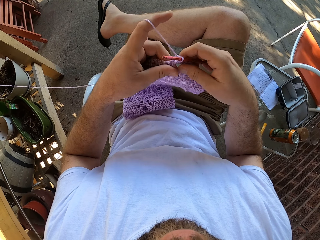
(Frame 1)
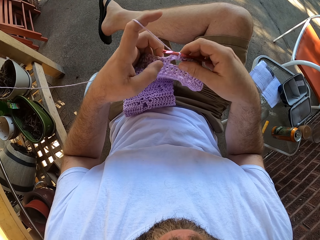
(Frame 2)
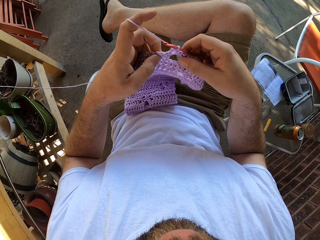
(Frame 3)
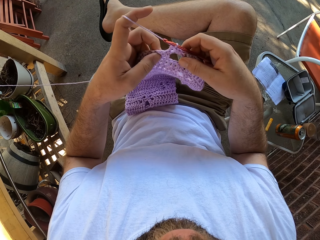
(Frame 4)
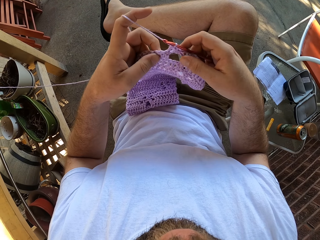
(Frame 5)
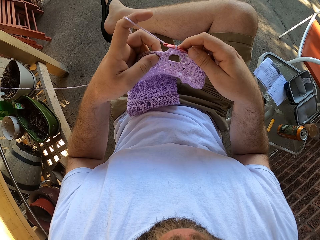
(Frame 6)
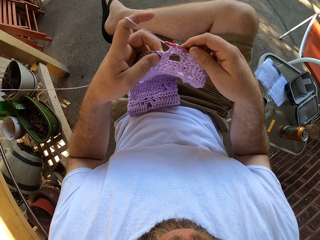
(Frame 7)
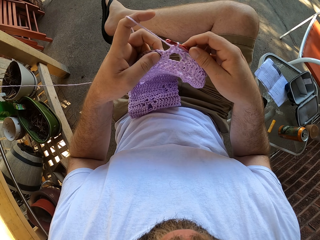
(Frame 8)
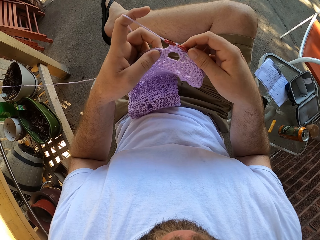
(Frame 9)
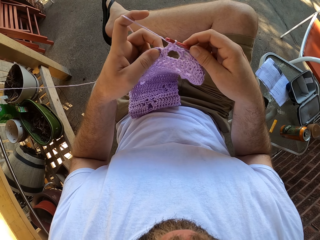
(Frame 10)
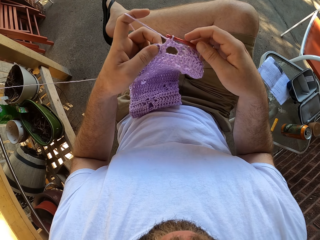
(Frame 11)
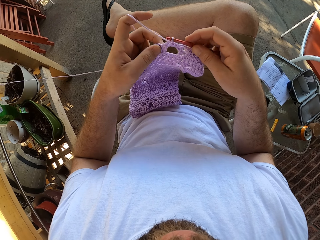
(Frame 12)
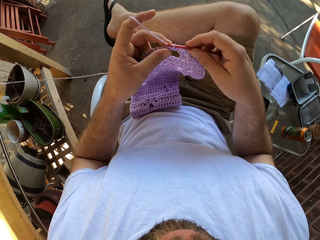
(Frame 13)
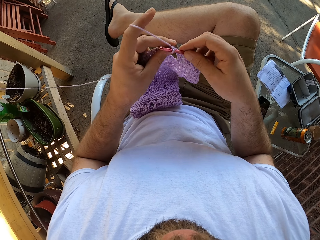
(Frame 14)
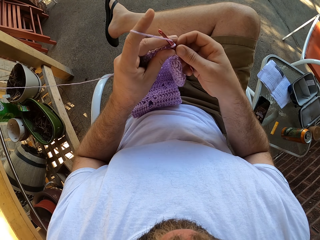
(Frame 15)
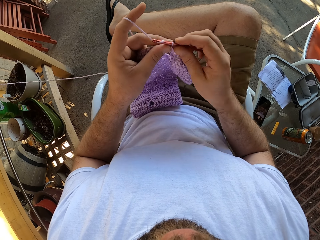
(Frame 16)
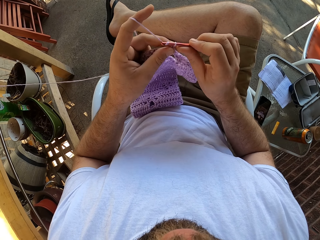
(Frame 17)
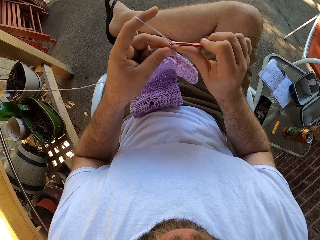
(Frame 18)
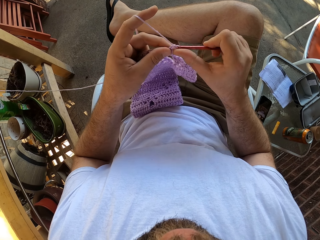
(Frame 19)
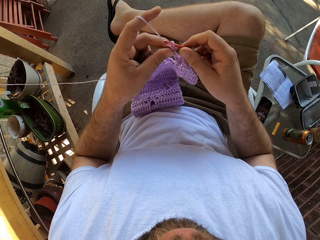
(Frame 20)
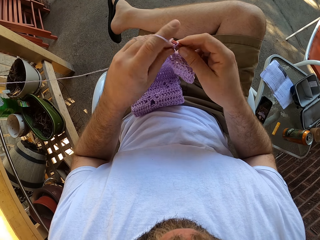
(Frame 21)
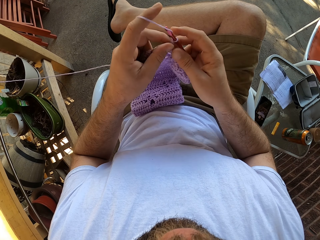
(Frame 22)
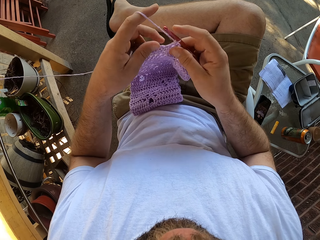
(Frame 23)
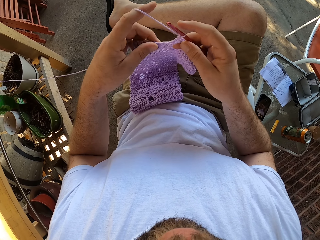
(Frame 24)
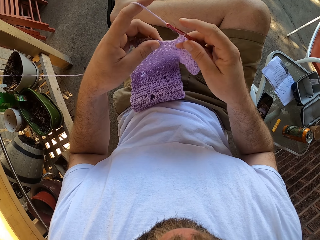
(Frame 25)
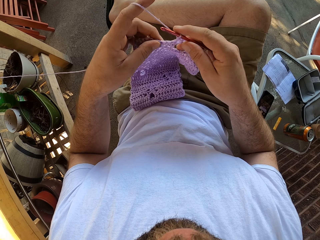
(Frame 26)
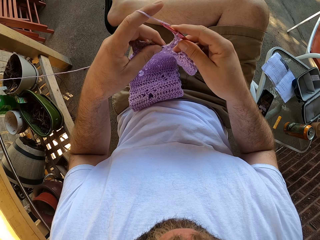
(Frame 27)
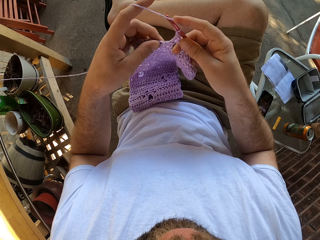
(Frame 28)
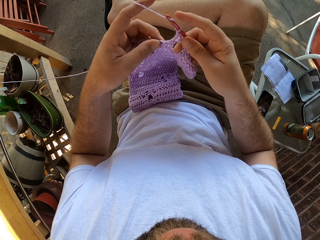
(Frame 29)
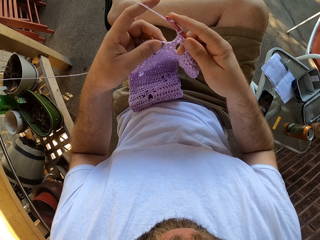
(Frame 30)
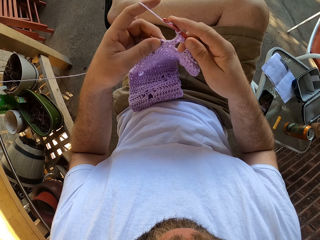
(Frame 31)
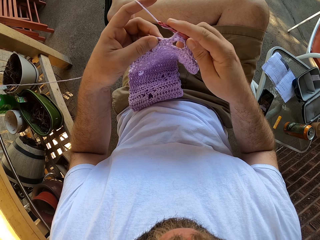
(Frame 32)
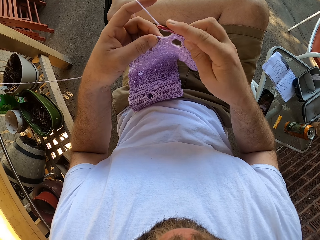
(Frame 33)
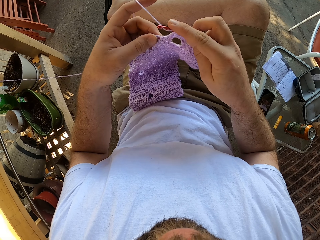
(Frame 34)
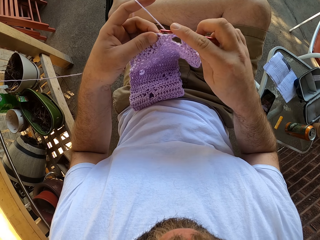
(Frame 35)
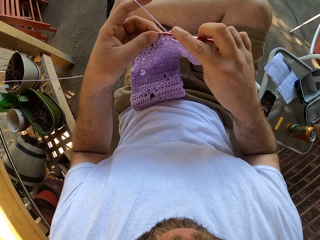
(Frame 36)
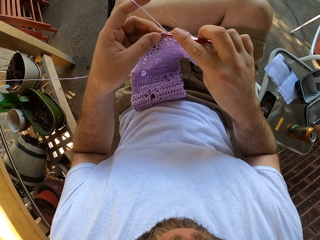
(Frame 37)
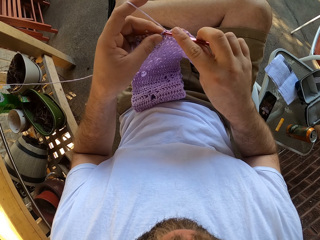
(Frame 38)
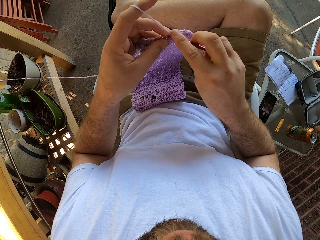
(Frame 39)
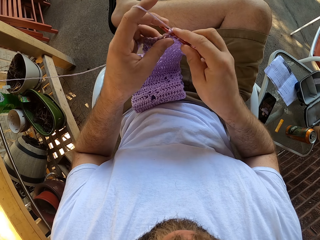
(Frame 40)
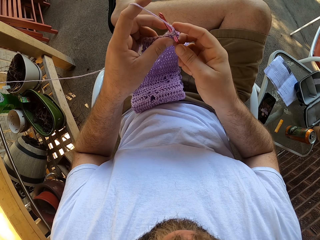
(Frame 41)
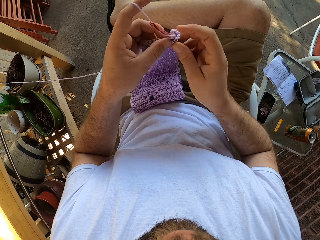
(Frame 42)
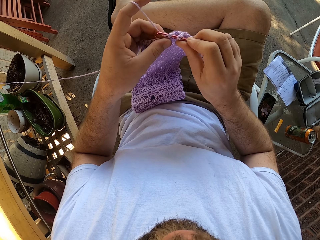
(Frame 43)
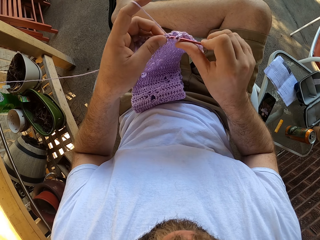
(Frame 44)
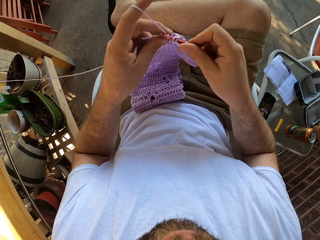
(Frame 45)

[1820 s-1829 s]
The camera wearer crochets with the yarn and the crochet hook in his hands.

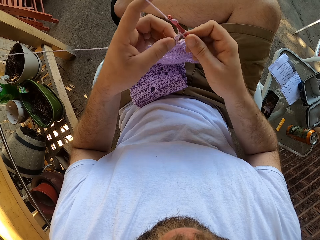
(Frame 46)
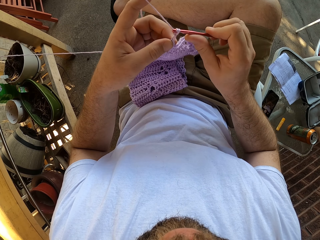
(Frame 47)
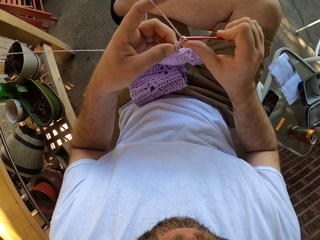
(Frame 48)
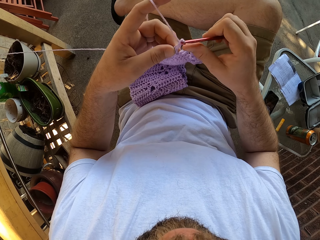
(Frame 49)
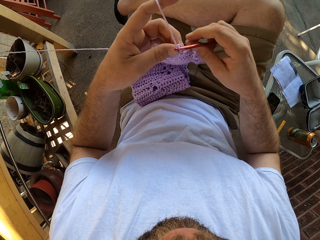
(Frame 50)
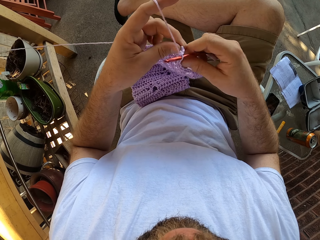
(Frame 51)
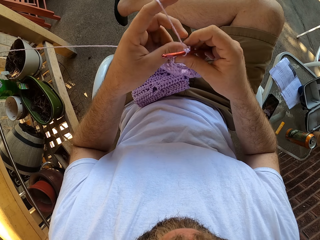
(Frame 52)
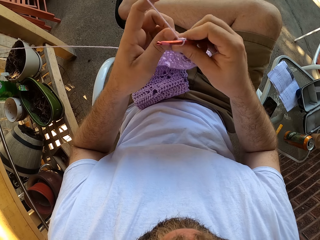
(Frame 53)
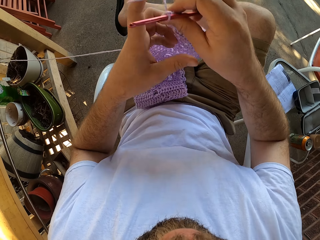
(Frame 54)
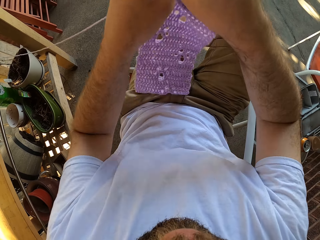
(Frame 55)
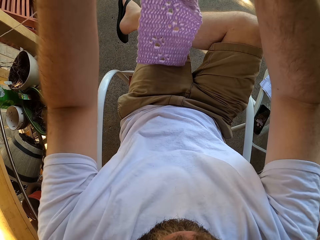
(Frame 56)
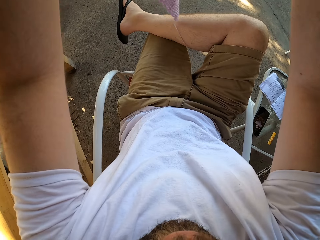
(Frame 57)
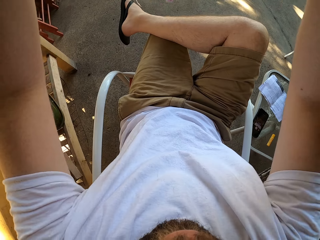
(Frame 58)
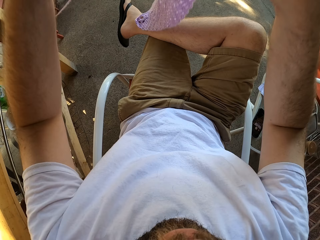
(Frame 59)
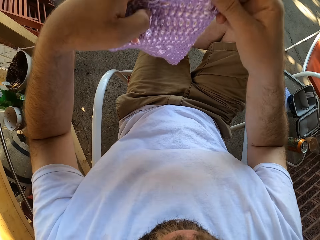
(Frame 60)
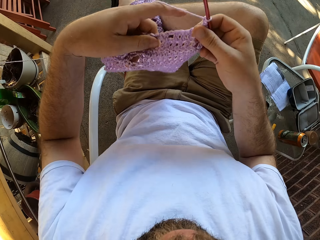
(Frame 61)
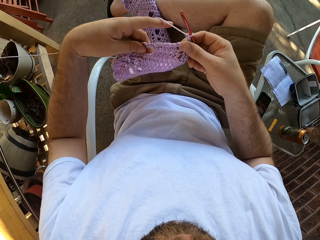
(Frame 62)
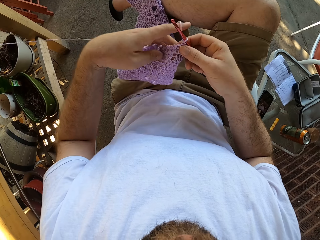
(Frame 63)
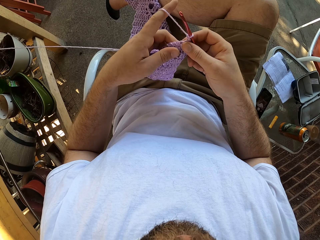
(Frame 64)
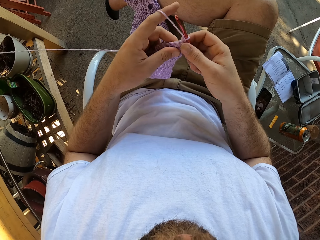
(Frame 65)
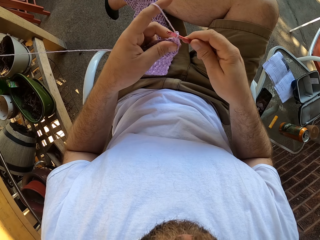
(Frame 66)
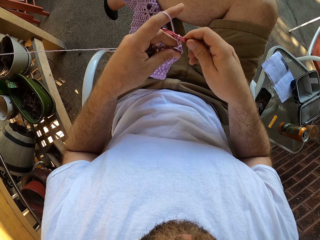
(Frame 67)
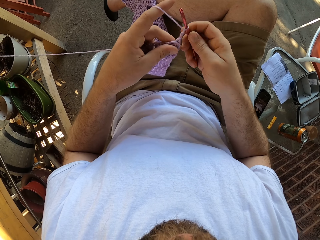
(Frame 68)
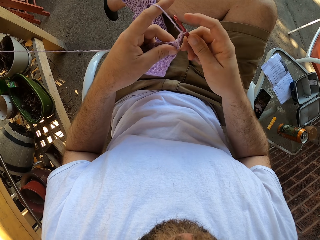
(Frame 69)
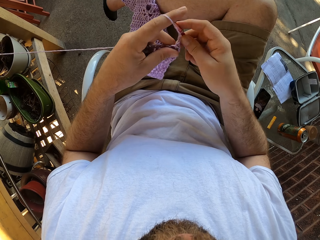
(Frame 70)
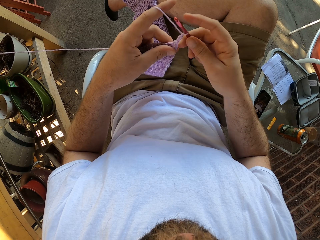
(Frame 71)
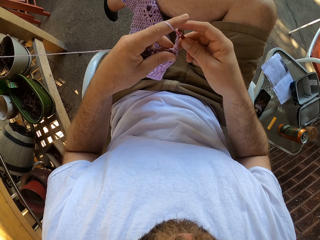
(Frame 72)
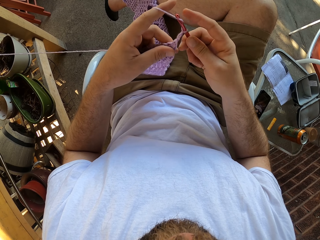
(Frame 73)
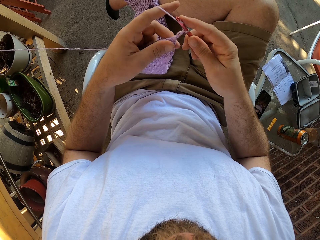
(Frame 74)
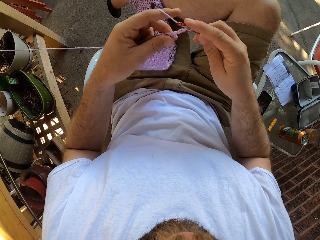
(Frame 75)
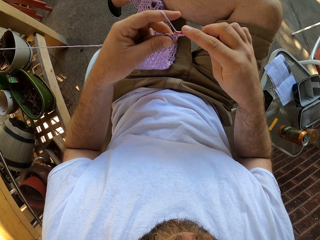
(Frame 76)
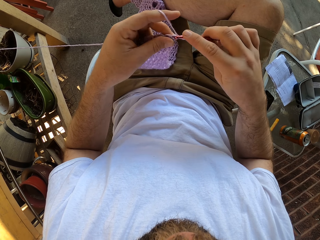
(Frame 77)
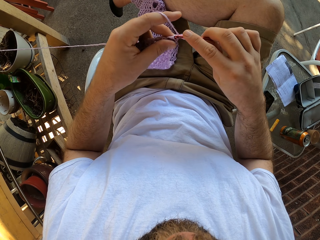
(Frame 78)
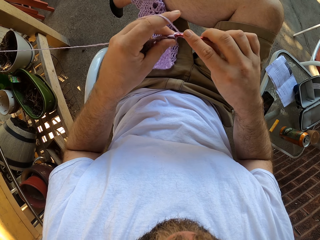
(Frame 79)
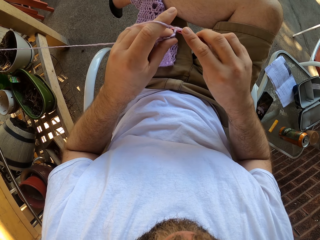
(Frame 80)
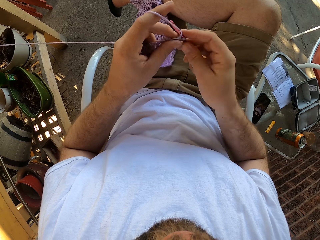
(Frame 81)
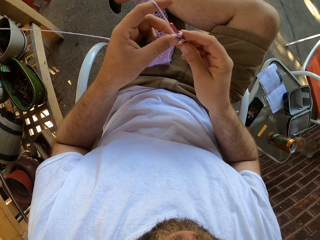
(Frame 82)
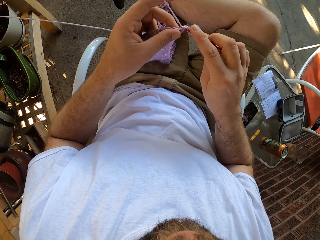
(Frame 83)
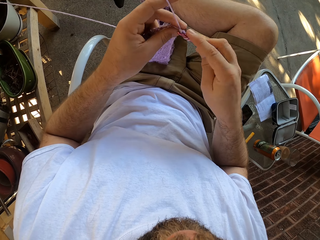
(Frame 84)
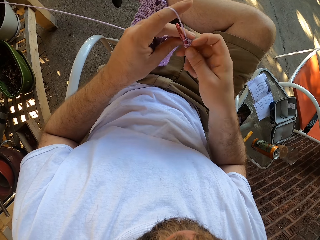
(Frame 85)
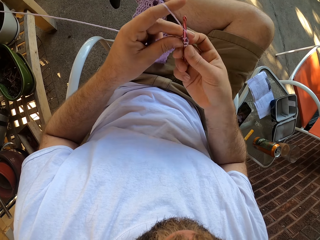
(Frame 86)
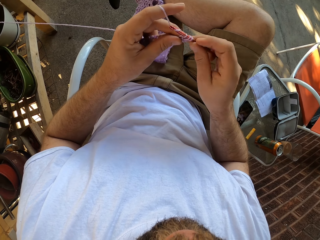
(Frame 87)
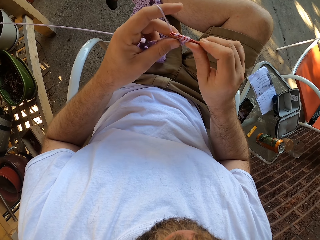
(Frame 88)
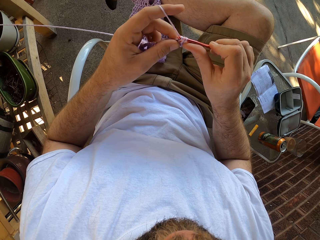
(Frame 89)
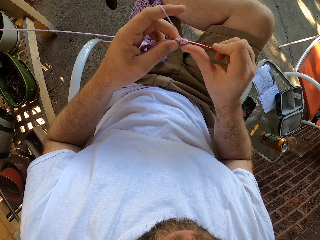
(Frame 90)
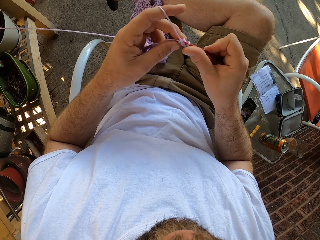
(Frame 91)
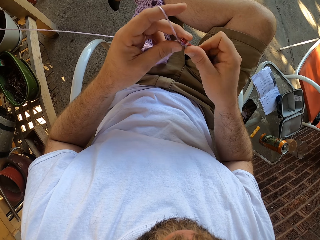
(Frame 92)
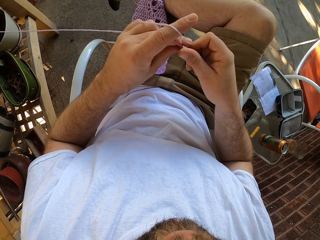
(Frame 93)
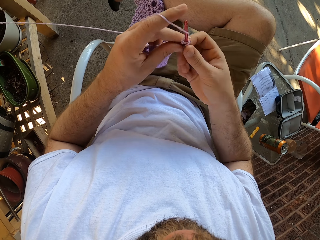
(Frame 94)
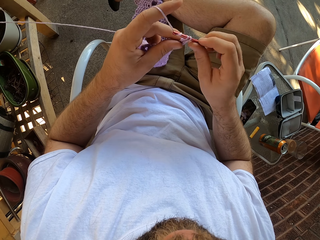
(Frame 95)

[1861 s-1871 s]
The camera wearer moves the yarn in his hands. He places the yarn on his lap. He crochets with the yarn and the crochet hook in his hands.

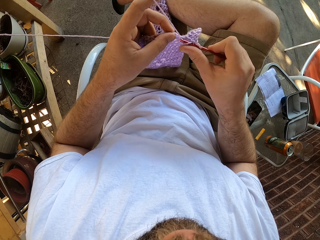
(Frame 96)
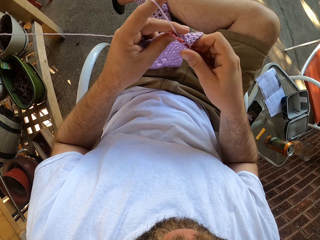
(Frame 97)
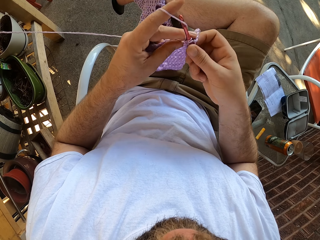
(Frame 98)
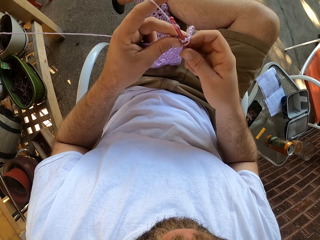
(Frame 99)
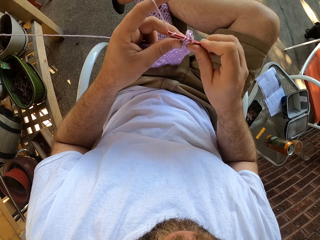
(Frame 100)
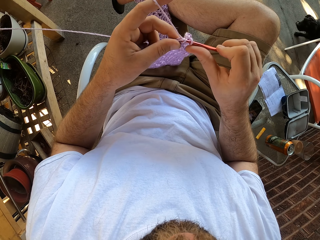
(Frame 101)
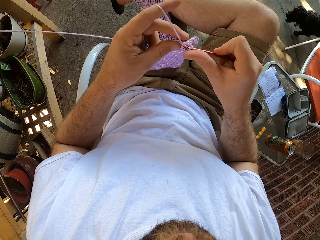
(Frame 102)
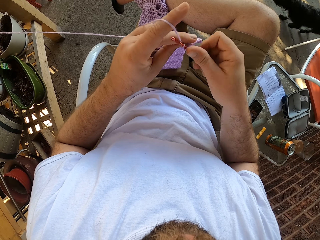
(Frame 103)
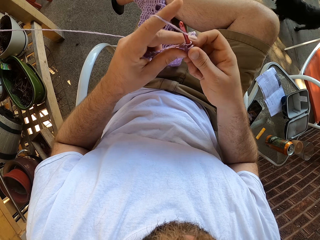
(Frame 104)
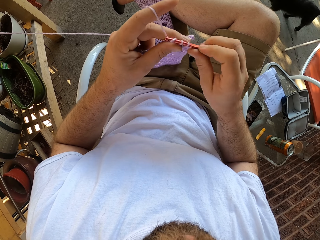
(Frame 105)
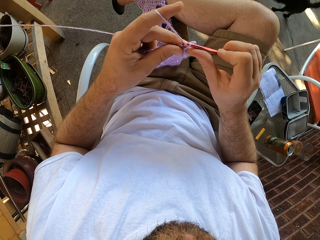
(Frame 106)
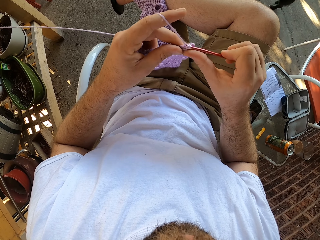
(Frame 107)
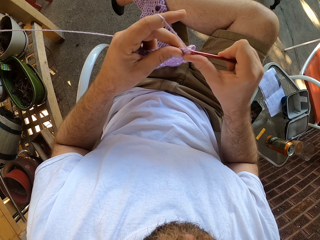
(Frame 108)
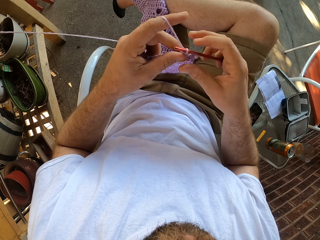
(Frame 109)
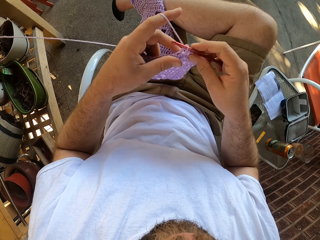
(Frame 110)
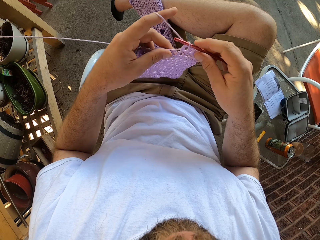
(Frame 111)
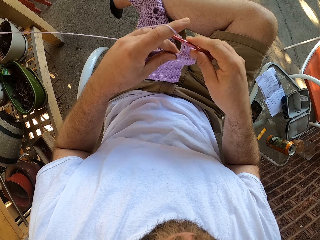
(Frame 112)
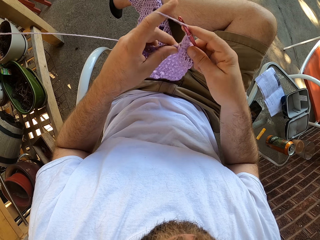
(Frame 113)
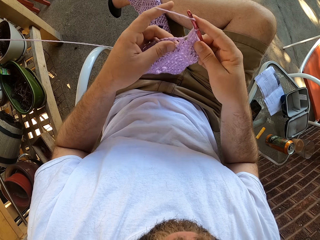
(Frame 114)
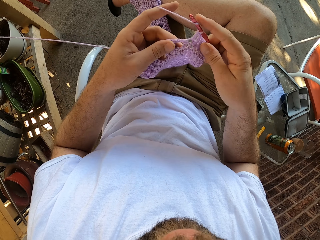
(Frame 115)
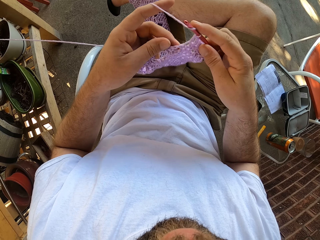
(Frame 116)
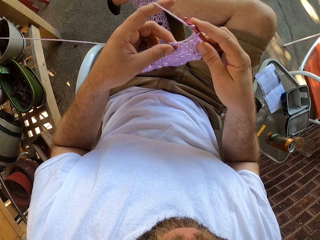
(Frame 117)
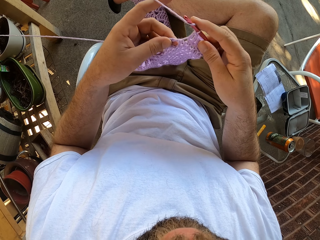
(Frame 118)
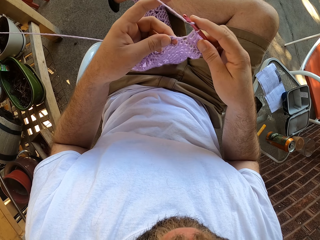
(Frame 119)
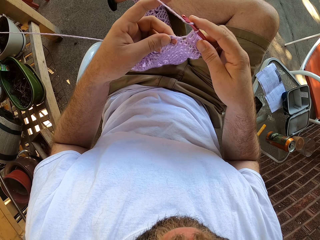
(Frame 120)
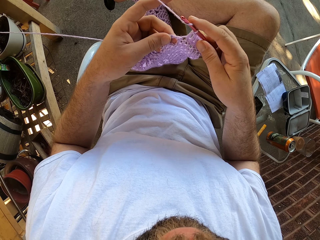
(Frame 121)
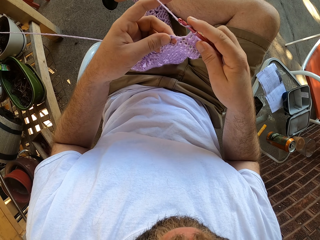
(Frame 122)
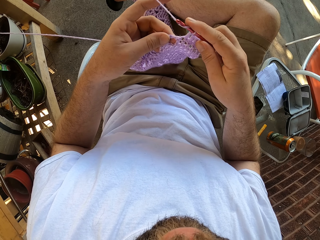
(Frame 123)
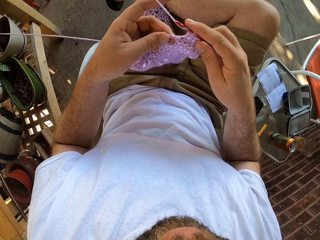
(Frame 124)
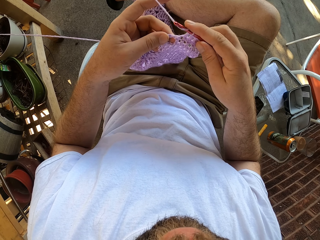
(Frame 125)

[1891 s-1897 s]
A dog moves around the camera wearer. The camera wearer crochets with the yarn and the crochet hook in his hands. He looks at the piece of cloth.
